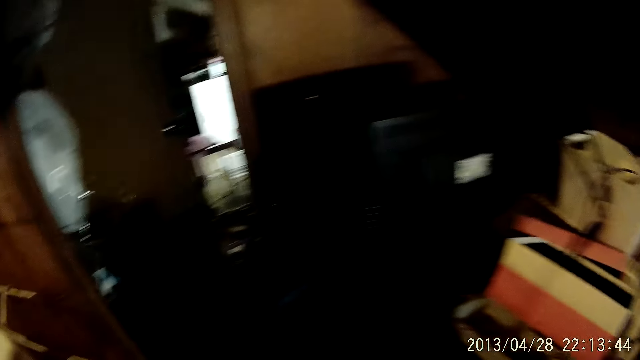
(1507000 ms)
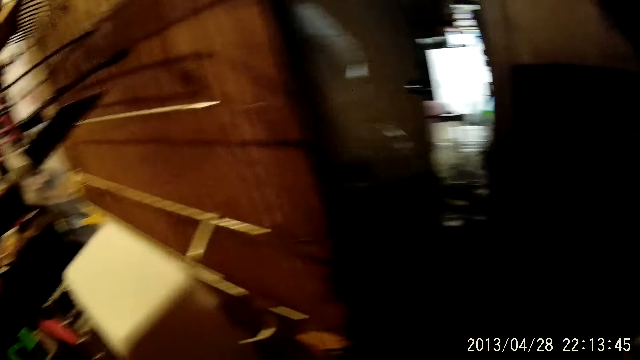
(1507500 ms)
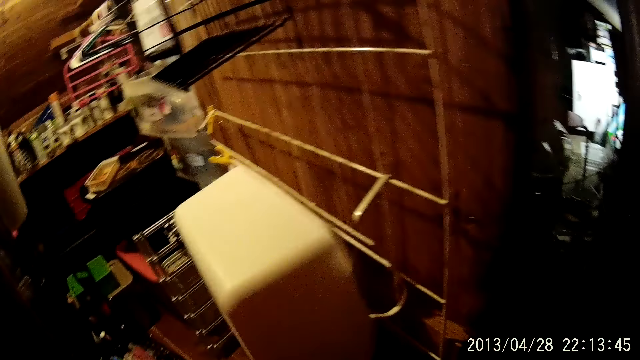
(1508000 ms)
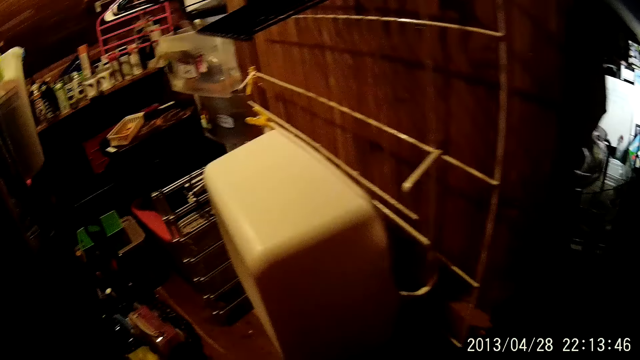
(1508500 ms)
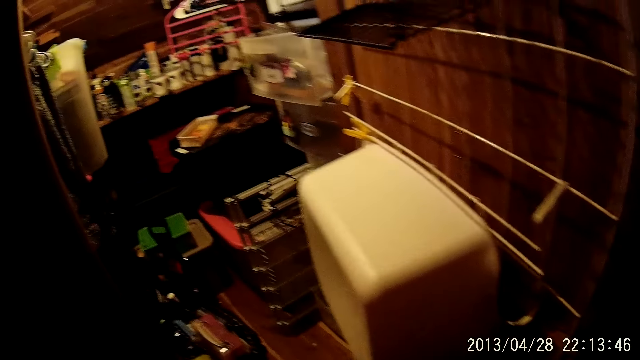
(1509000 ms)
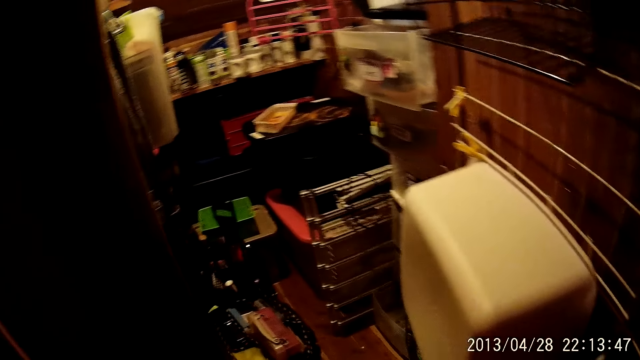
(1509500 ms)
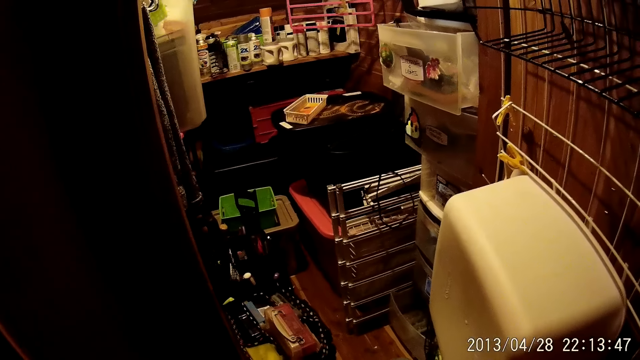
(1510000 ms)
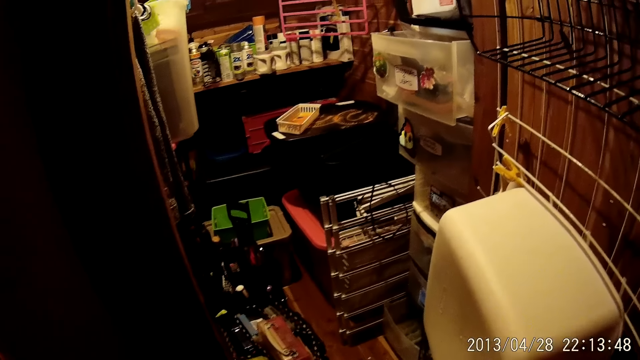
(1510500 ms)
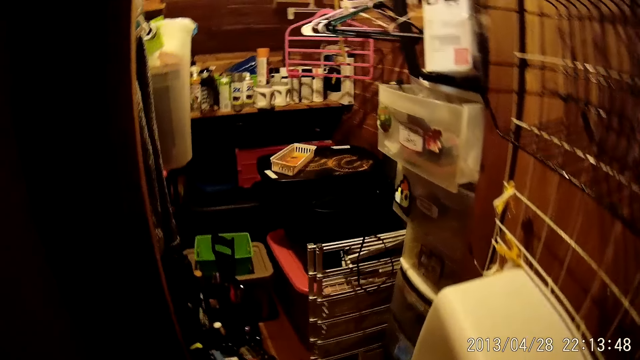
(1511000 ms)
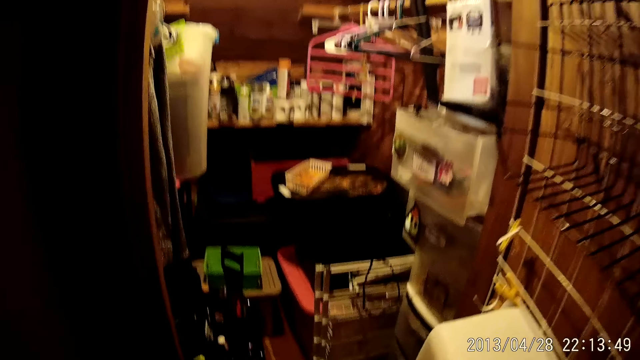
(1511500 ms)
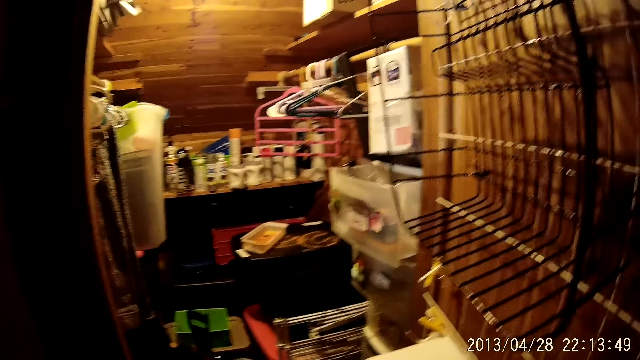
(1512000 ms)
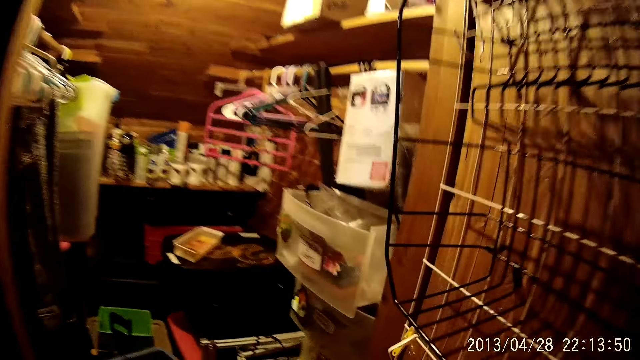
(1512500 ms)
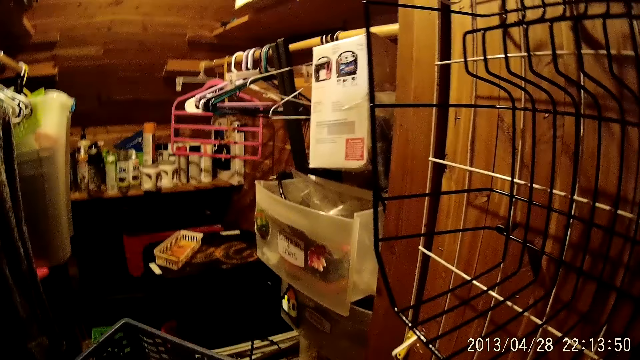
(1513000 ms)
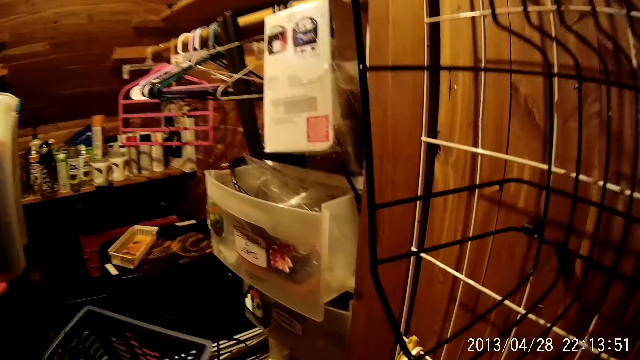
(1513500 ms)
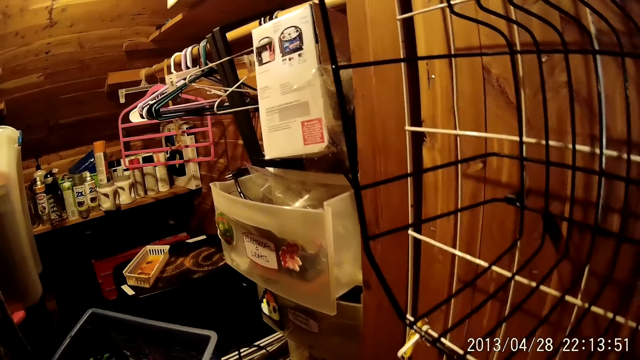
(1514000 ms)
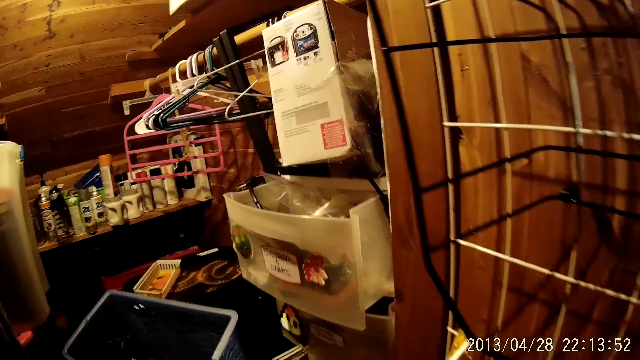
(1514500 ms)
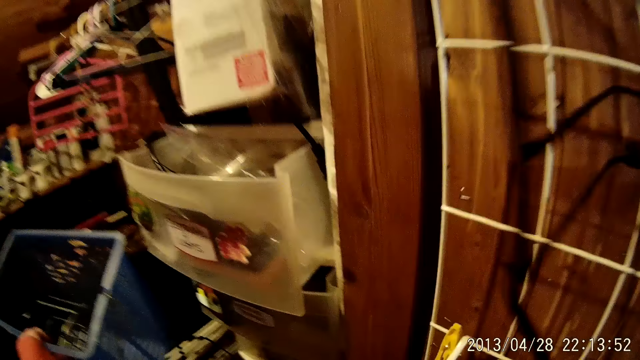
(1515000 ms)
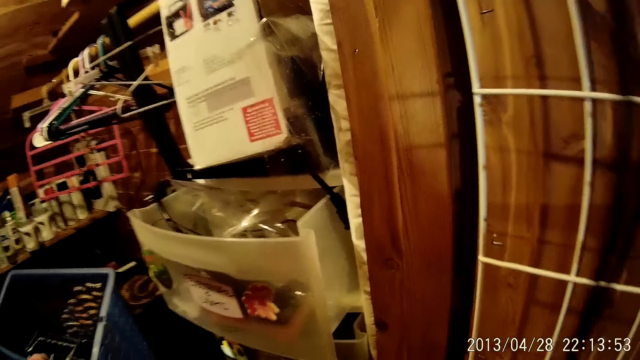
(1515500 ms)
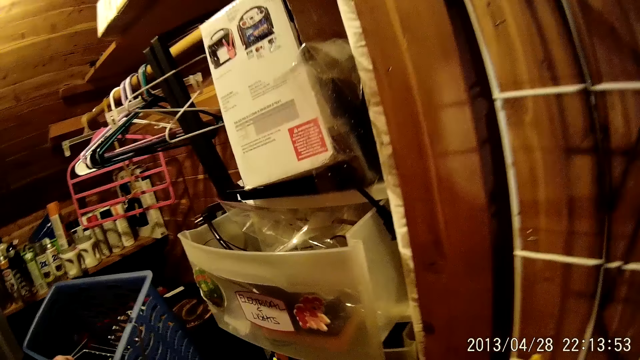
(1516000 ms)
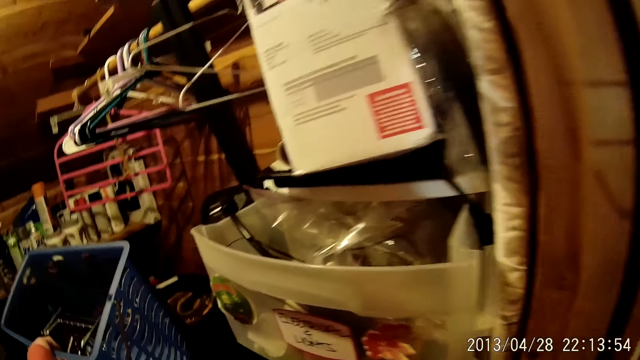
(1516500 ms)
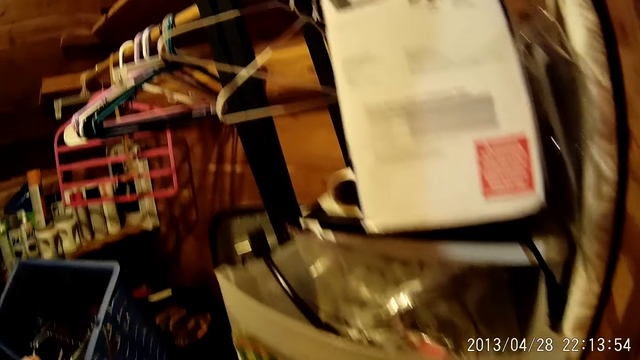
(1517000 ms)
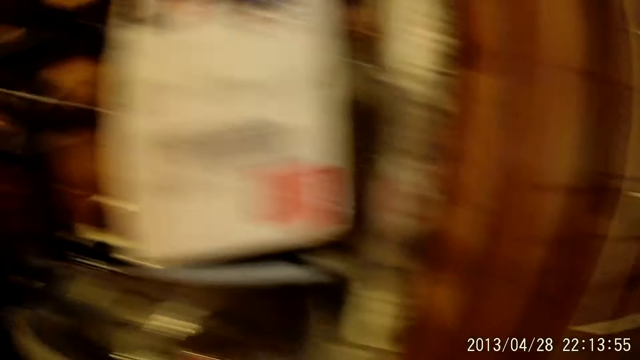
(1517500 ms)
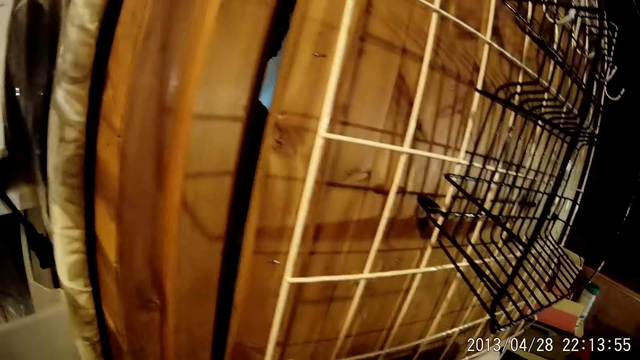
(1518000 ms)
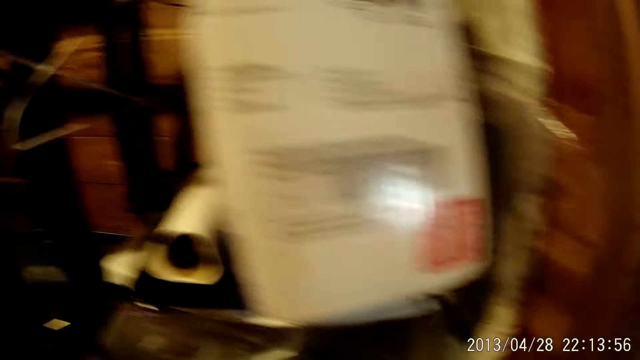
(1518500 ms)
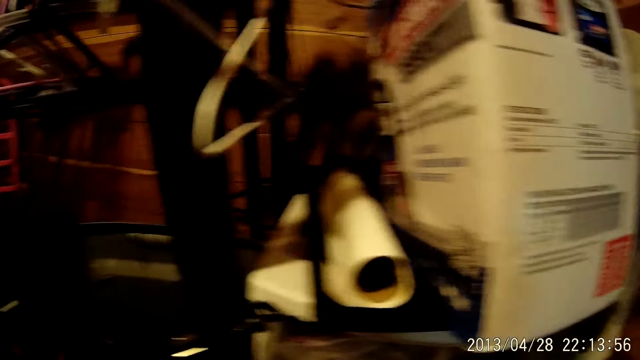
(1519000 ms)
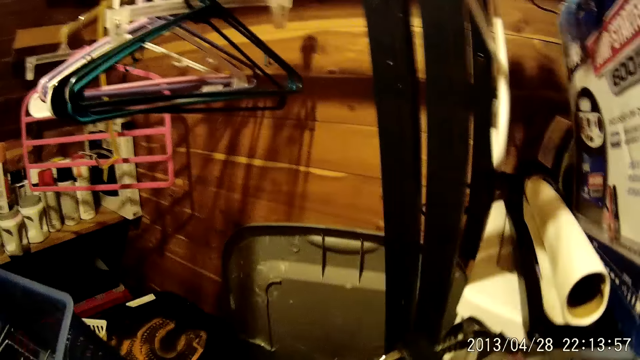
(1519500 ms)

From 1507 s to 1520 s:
The camera wearer picks up a hand tray.

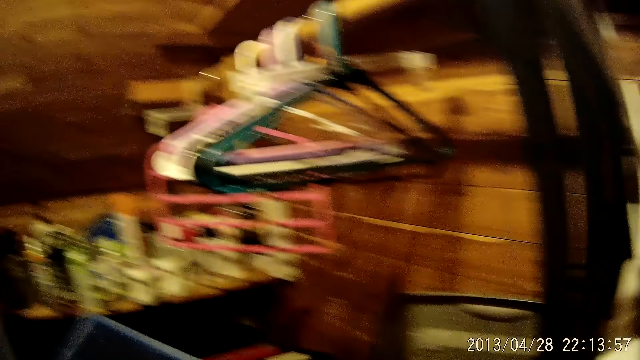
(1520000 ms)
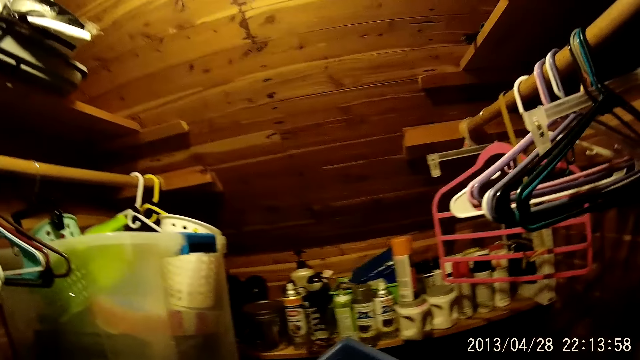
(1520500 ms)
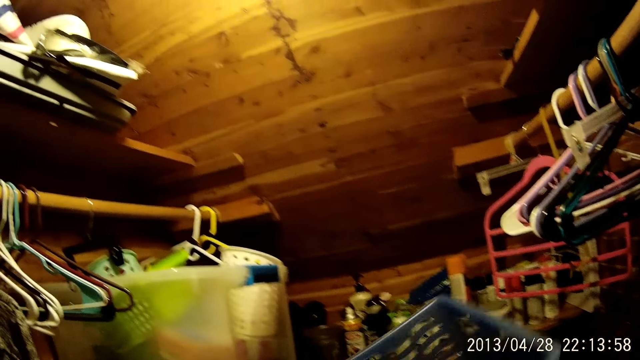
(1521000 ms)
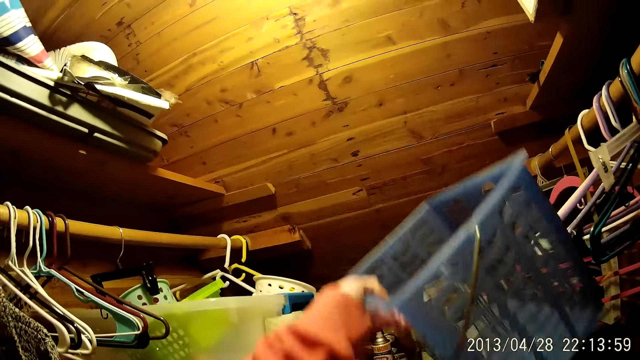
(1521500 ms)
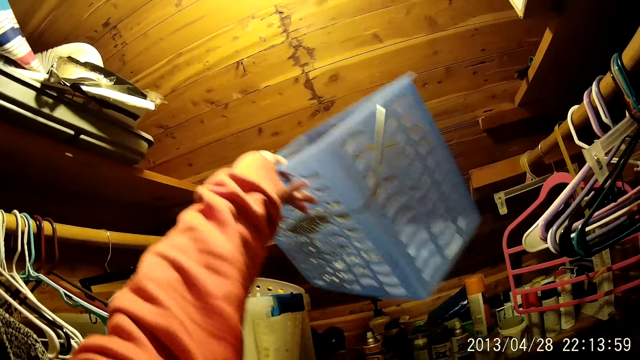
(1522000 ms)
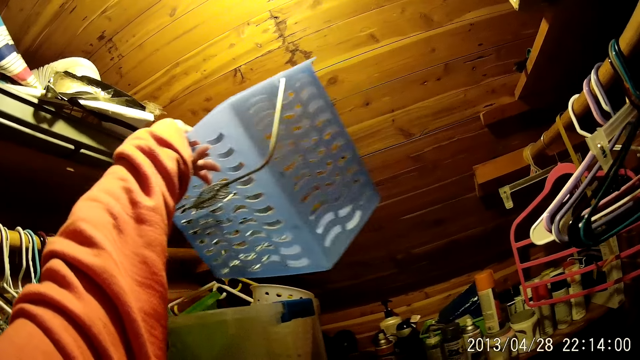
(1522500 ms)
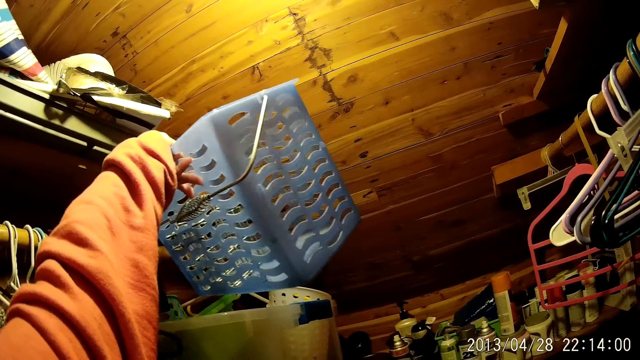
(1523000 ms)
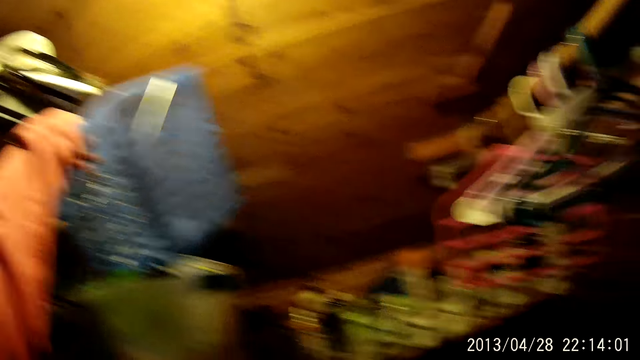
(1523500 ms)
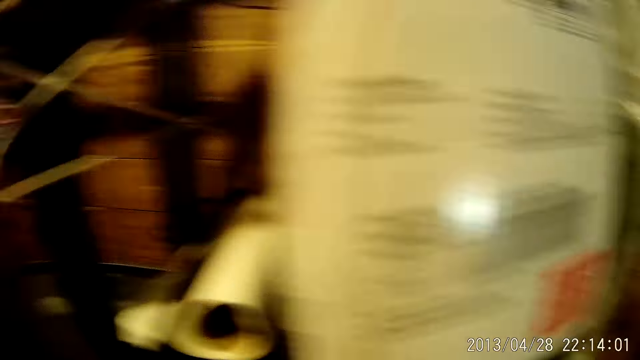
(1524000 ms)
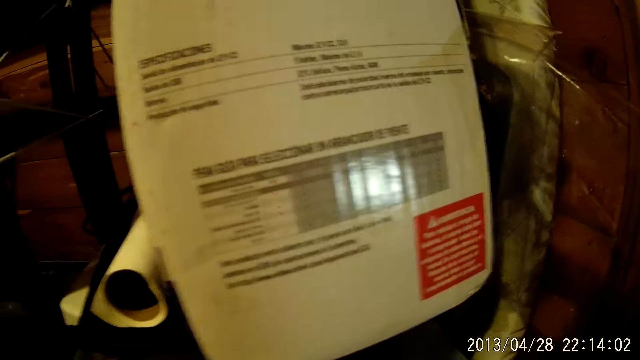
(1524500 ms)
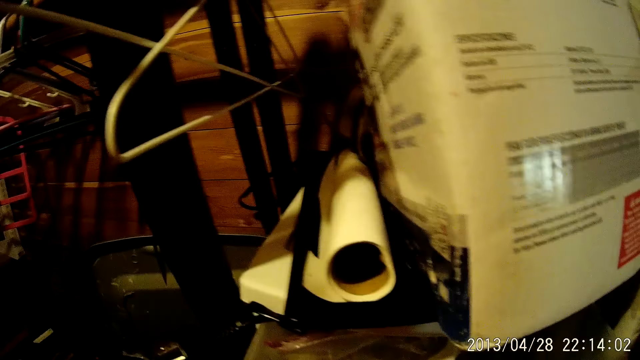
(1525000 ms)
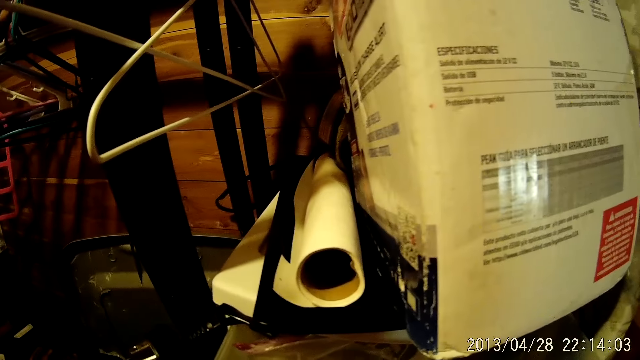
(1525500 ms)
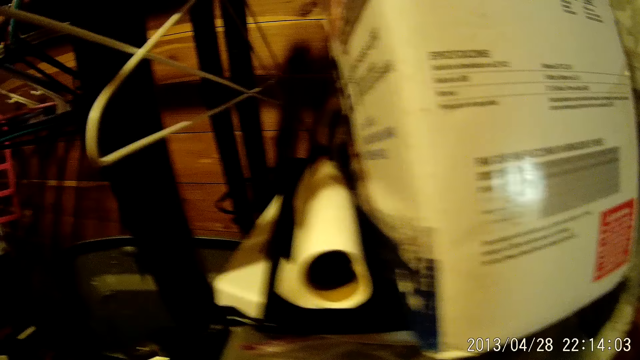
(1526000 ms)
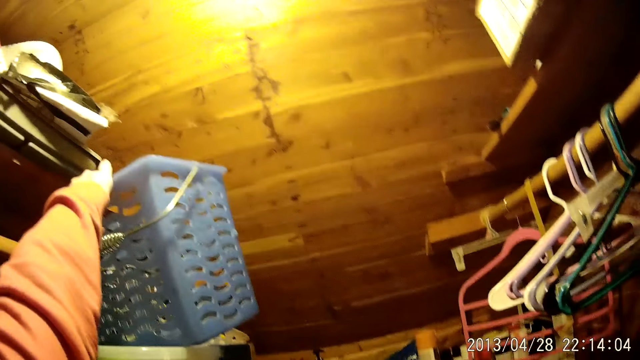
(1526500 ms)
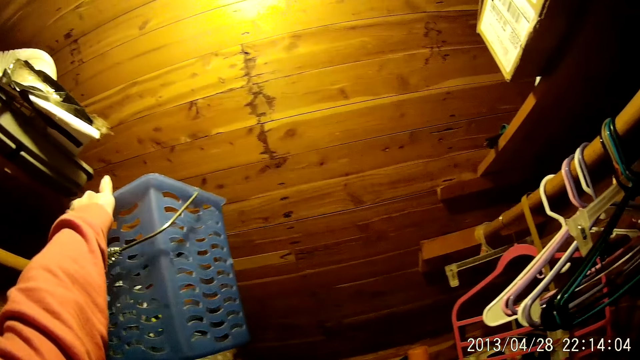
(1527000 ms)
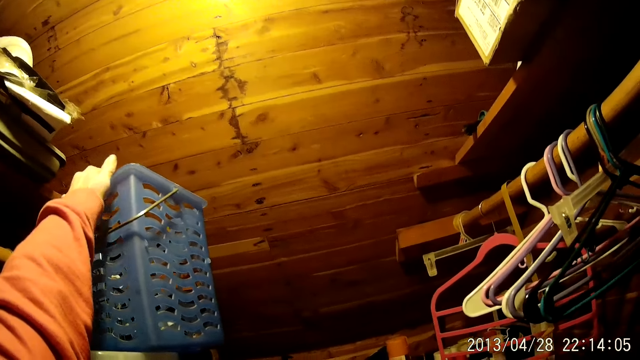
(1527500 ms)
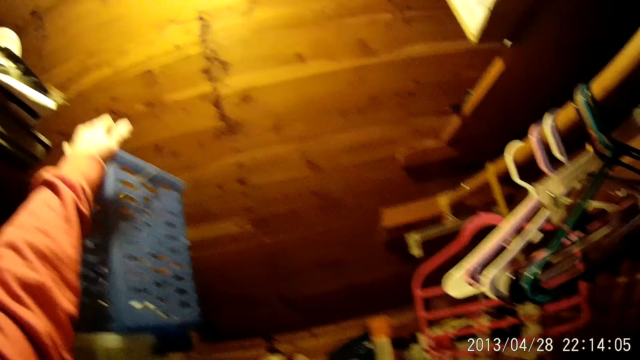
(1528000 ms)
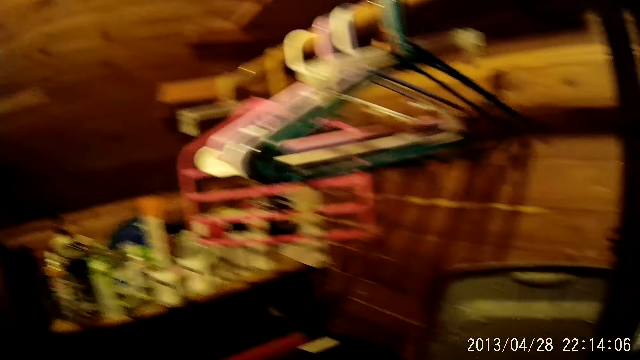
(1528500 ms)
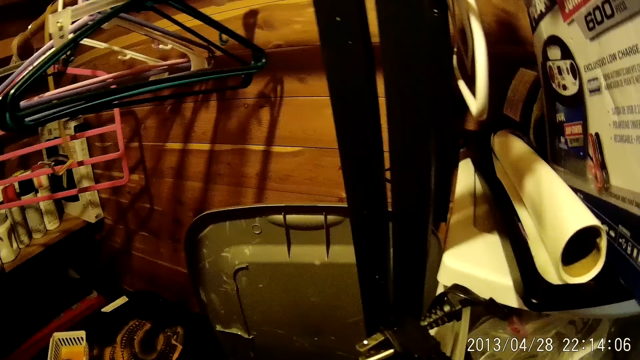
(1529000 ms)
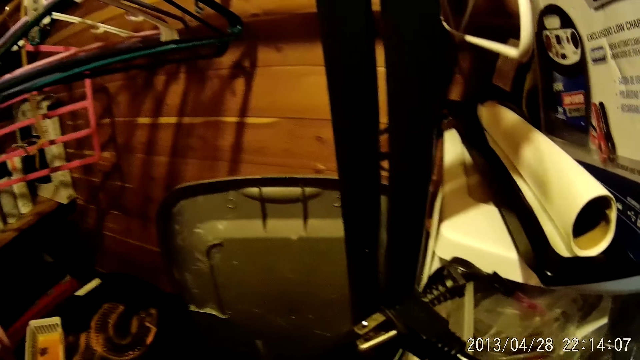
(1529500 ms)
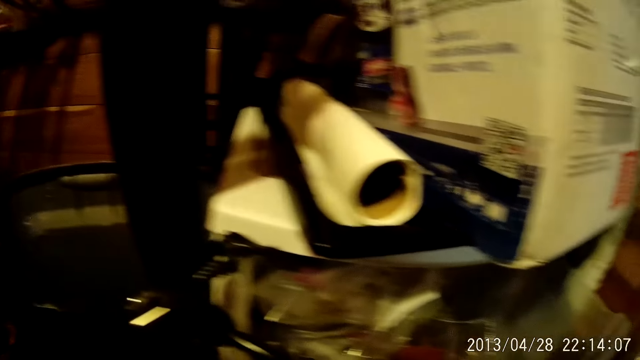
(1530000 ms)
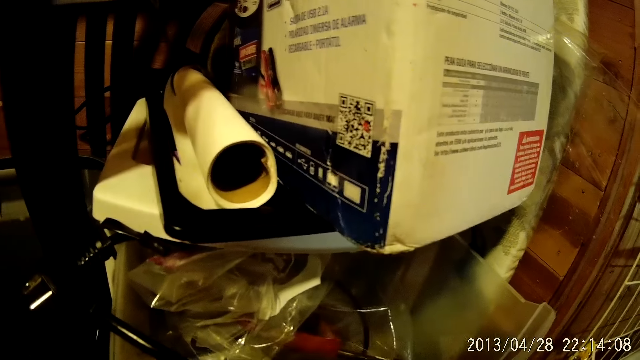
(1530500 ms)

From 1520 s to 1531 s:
The camera wearer places the hand tray up. They put down the tray.
